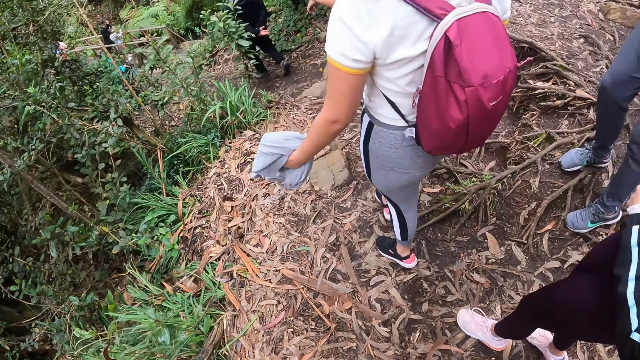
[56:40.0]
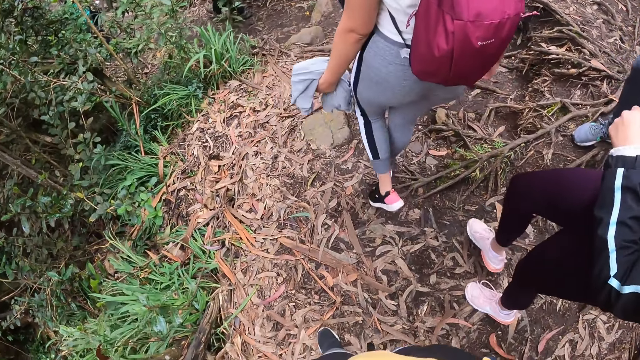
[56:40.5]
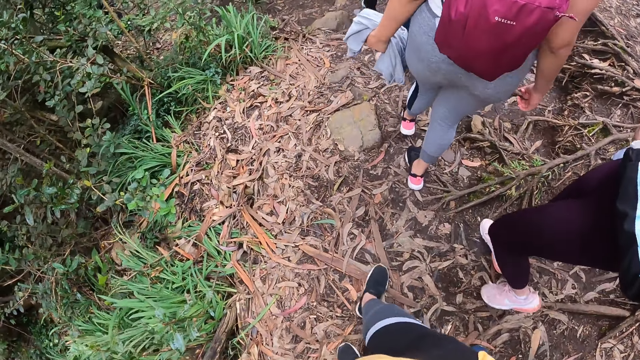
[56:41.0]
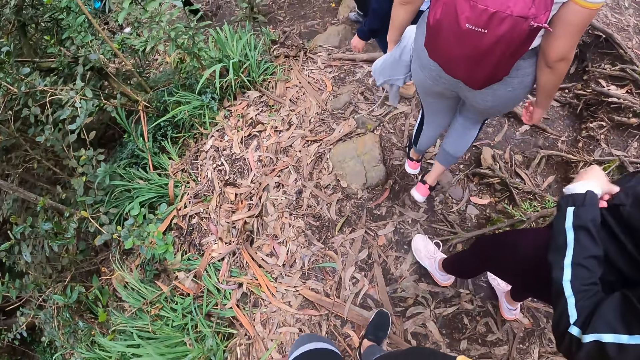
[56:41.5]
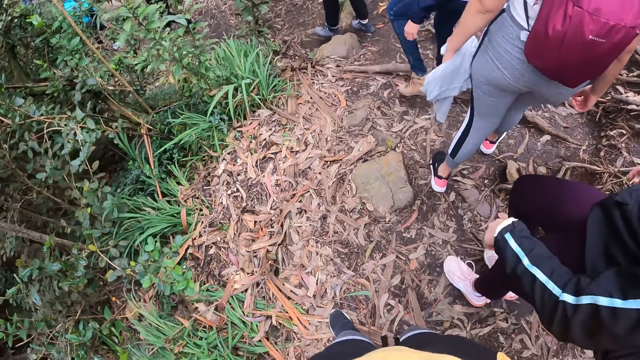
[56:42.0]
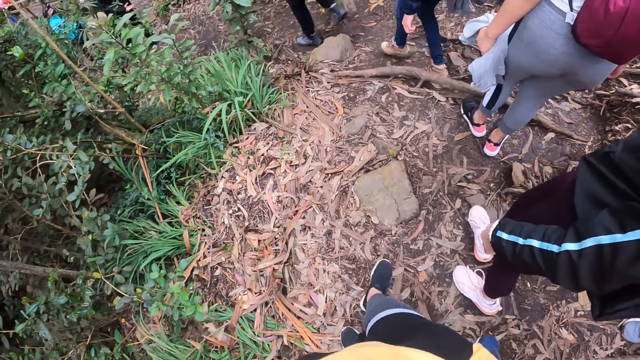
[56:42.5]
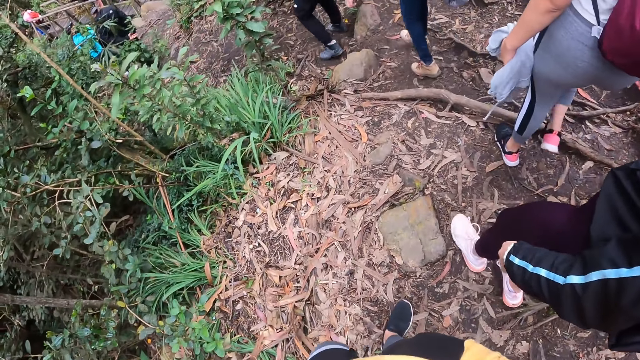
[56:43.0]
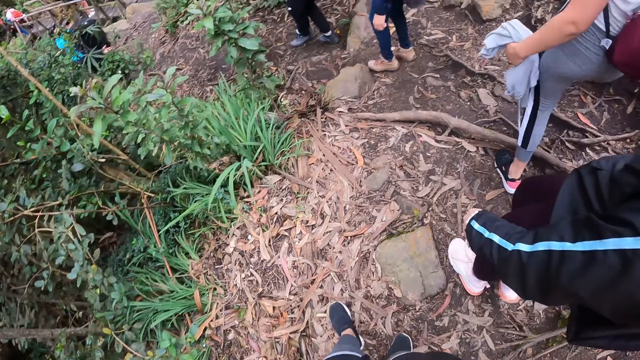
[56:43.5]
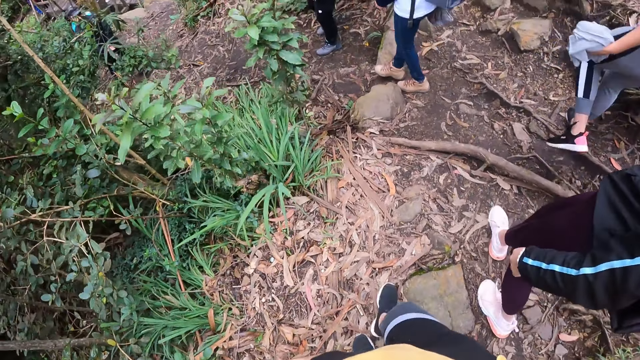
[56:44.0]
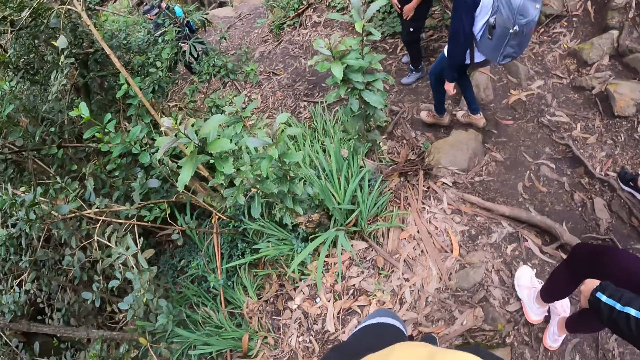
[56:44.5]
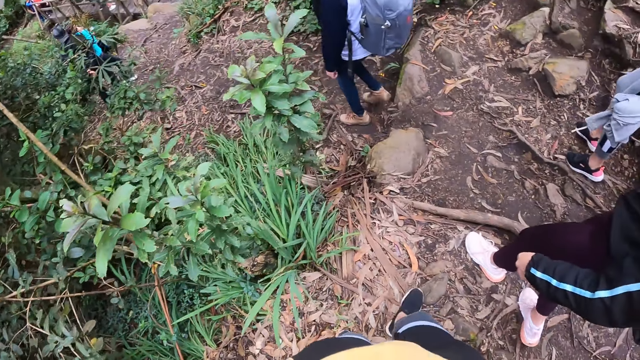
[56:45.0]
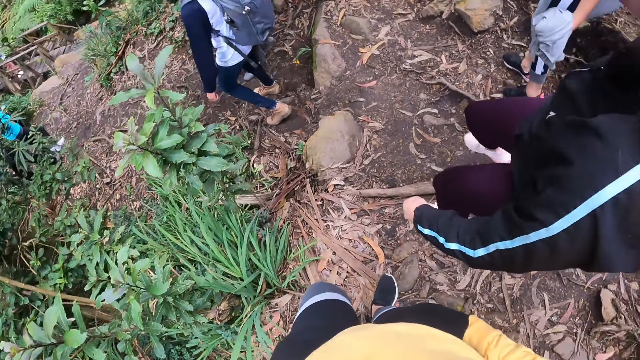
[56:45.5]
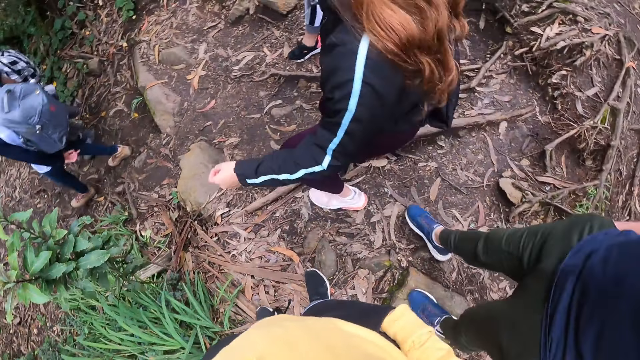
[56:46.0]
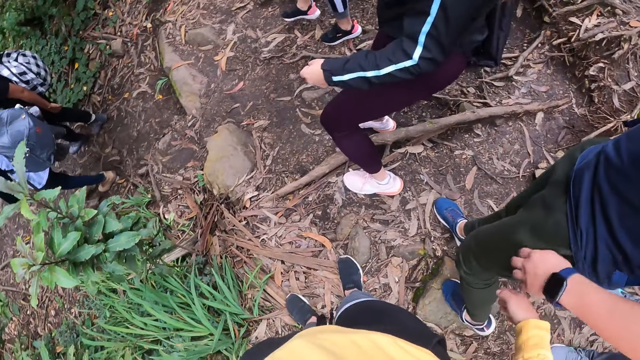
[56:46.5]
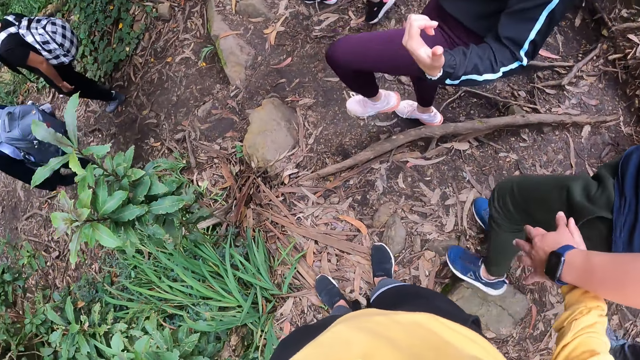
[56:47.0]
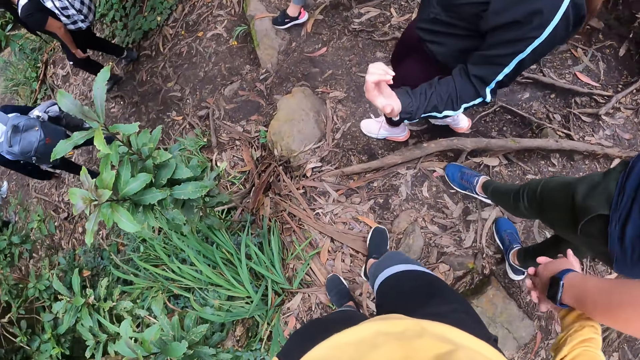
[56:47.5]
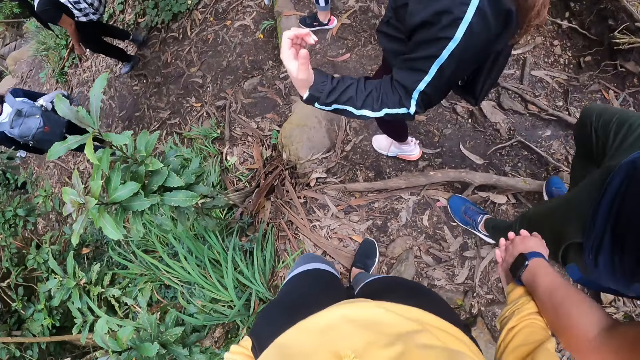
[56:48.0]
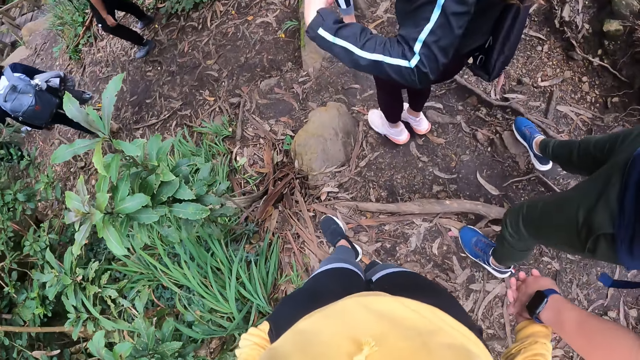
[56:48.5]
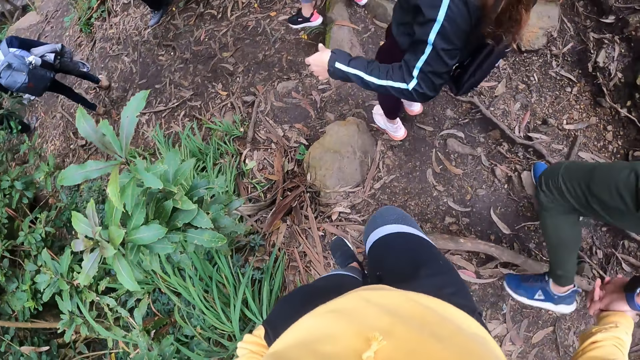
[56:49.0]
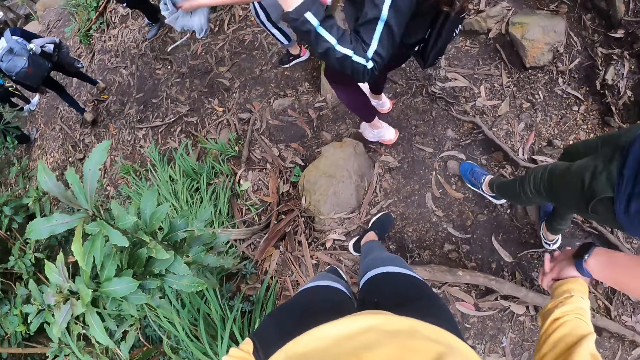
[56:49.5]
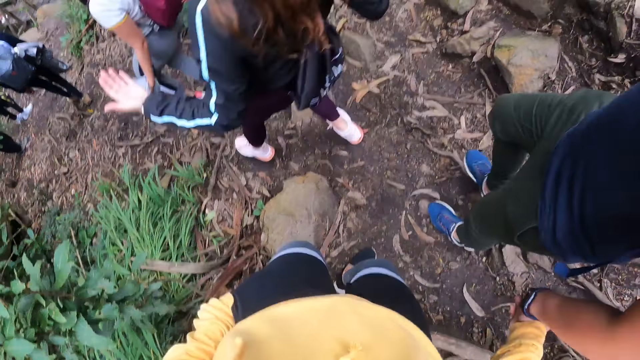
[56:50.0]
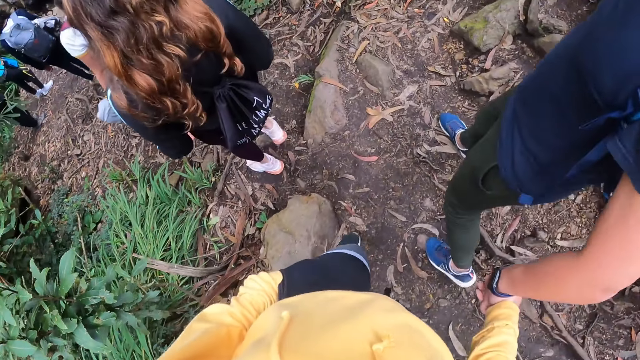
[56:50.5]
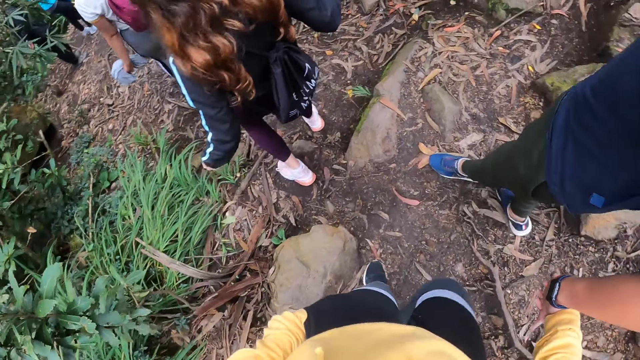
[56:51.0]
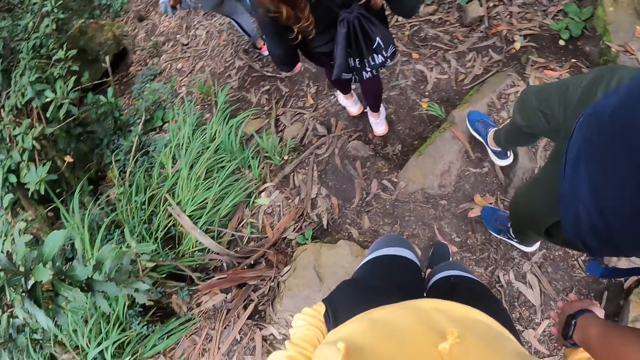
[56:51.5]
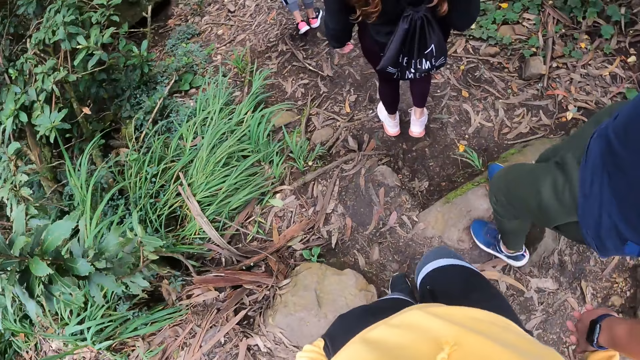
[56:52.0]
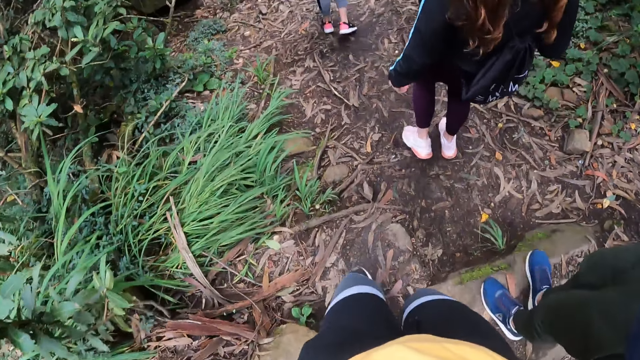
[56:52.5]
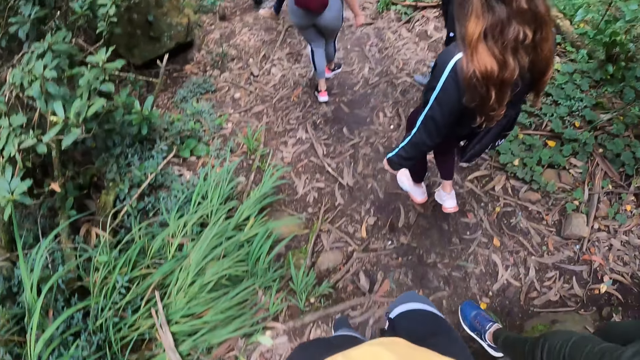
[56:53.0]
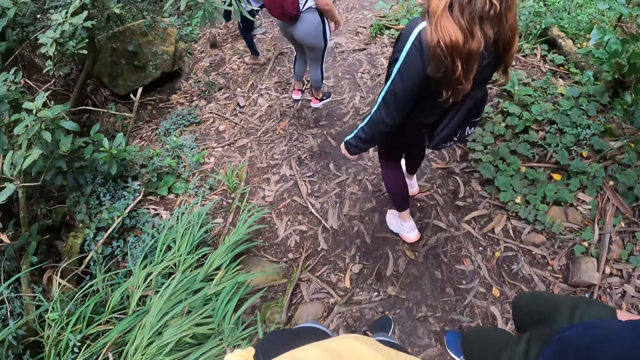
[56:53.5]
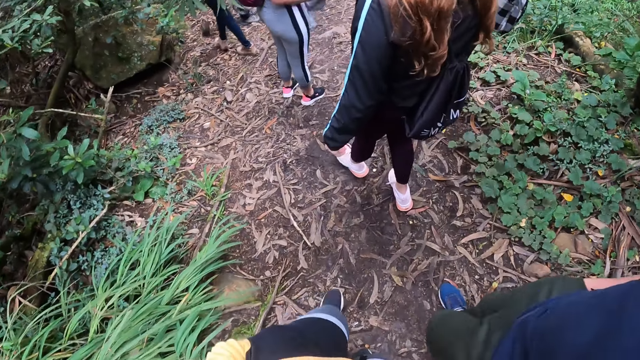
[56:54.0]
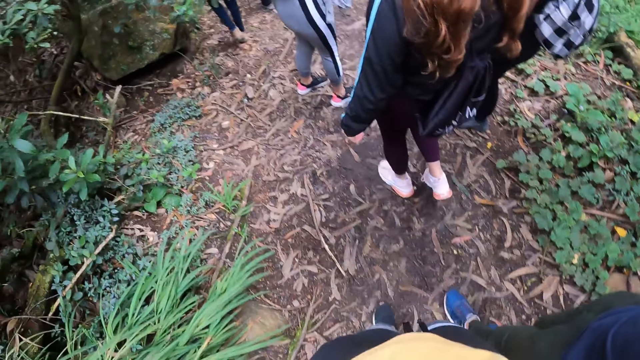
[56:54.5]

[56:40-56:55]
The camera wearer walks around the forest. She holds the left hand of a man with her right hand. The man walks around the forest. The camera wearer walks around the forest.

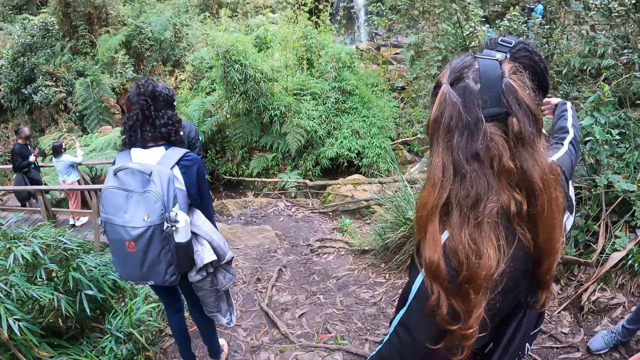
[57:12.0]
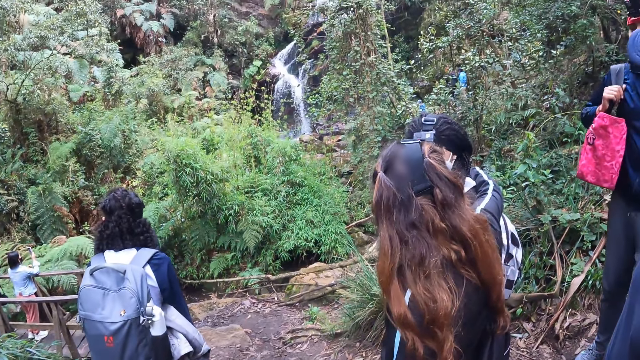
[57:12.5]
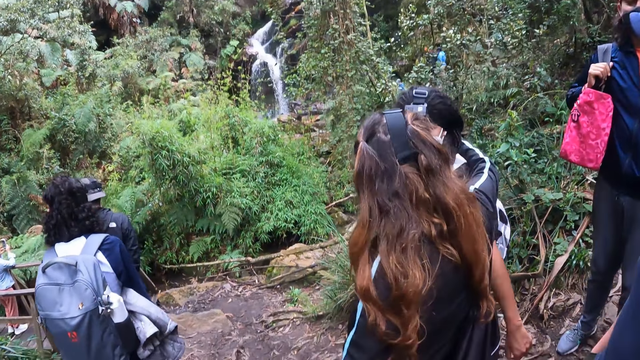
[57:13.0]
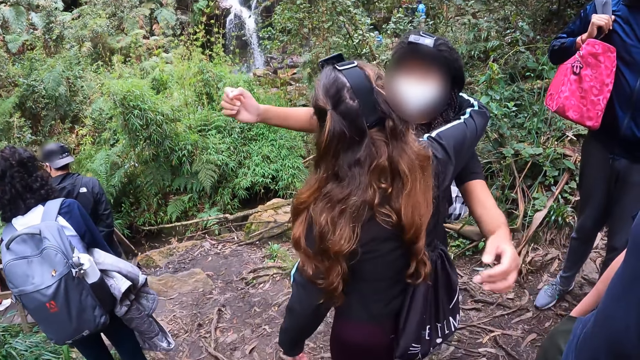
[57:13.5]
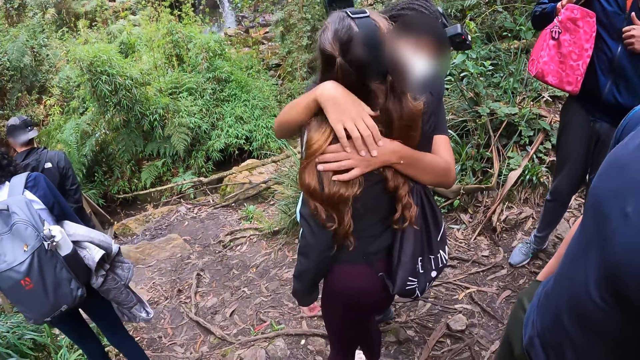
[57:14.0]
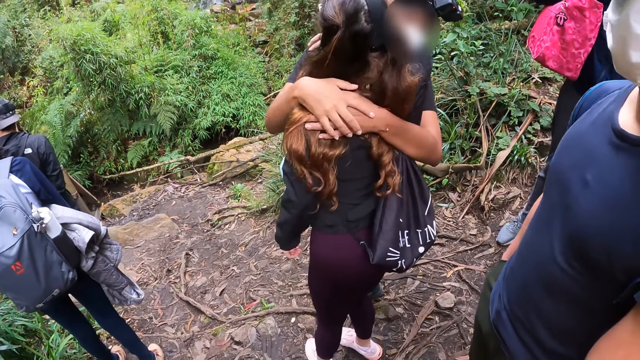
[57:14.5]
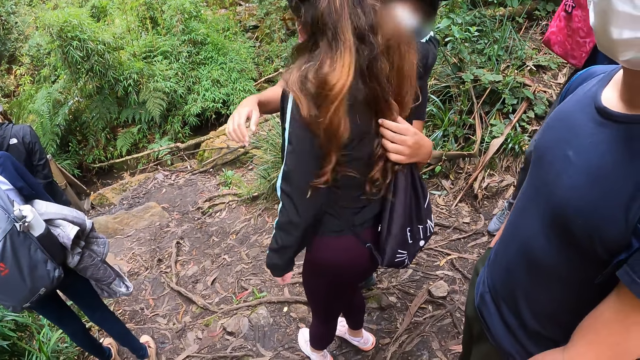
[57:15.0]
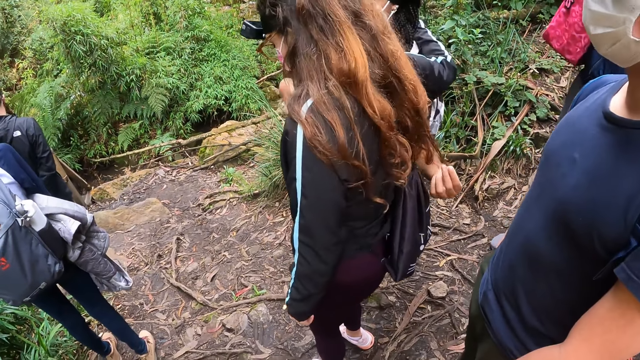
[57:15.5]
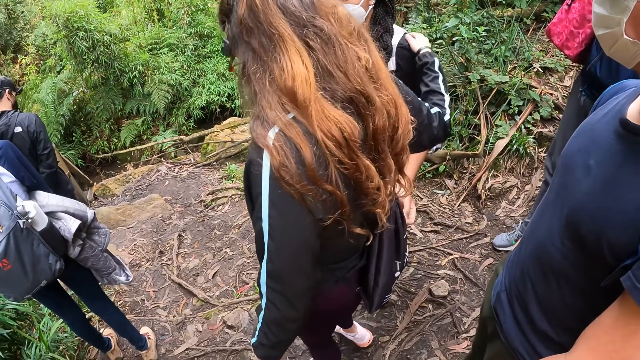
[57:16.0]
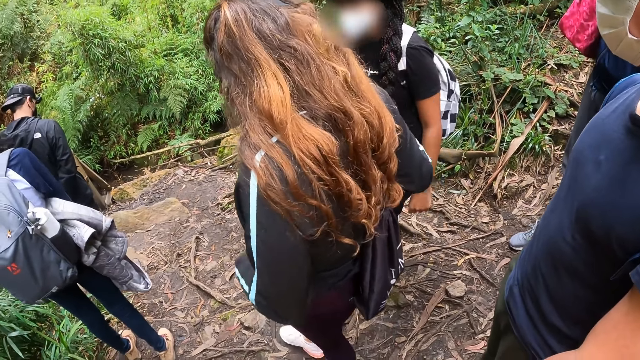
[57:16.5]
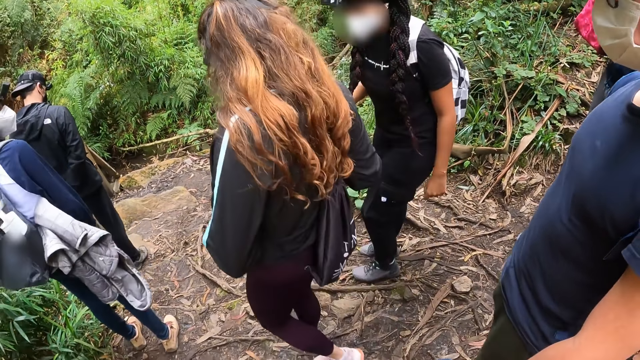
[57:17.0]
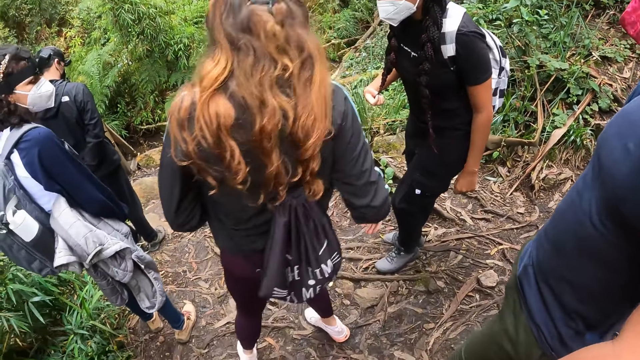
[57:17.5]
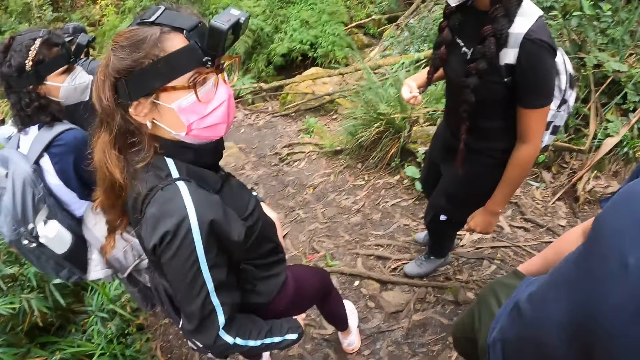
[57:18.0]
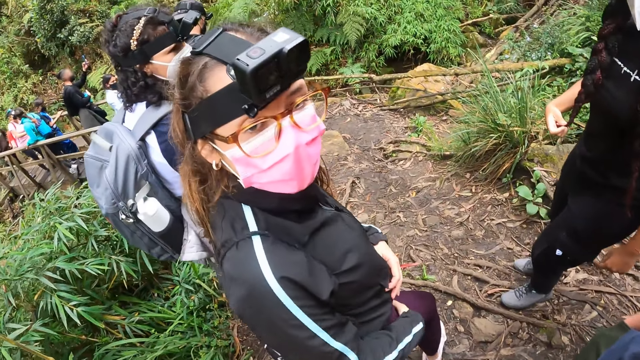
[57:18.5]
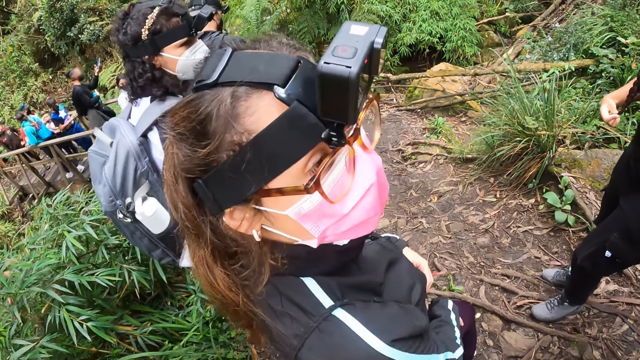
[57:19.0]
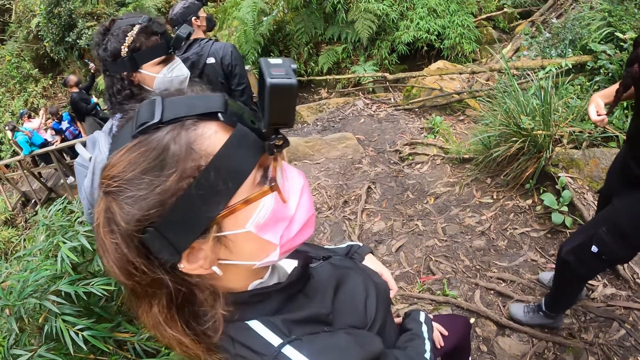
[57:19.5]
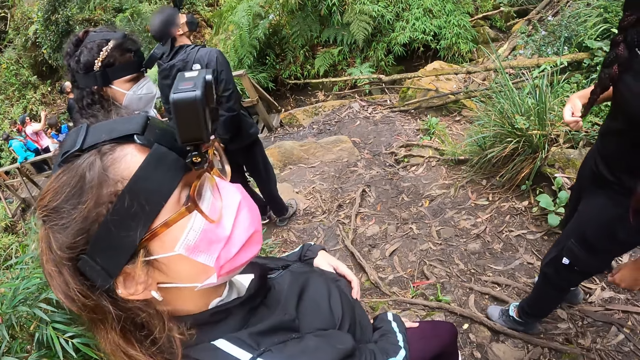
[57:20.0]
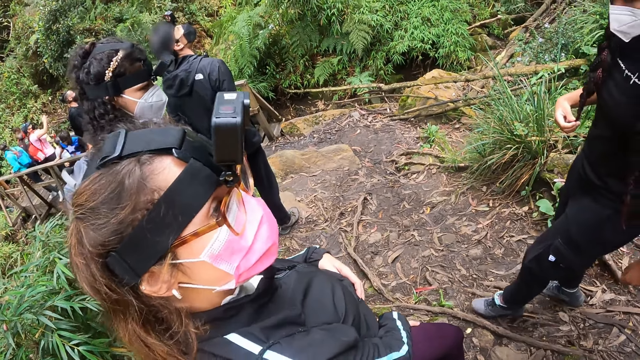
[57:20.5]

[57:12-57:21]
A woman hugs another woman. The camera wearer stands in the forest. A man stands in the forest. He walks around the forest and stands in the forest.
